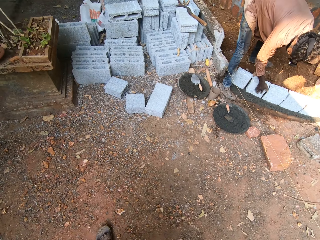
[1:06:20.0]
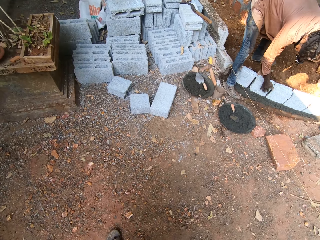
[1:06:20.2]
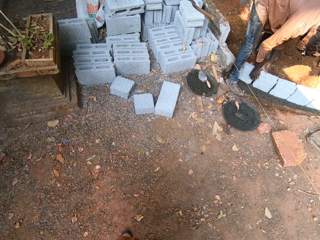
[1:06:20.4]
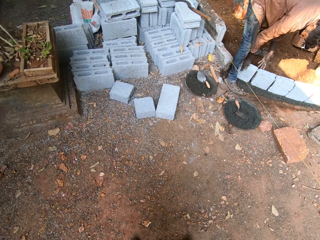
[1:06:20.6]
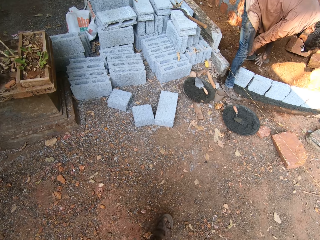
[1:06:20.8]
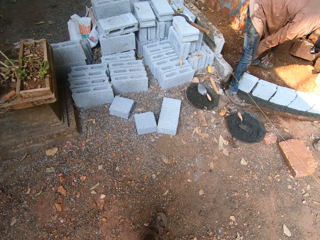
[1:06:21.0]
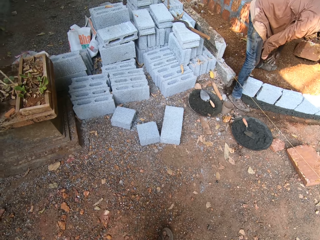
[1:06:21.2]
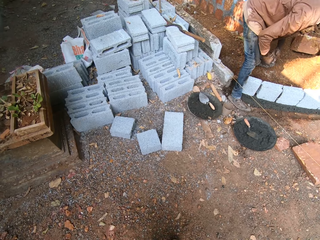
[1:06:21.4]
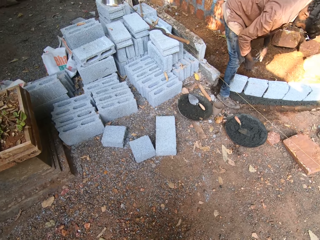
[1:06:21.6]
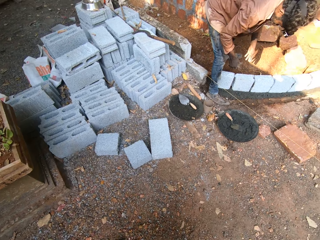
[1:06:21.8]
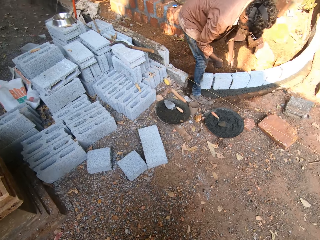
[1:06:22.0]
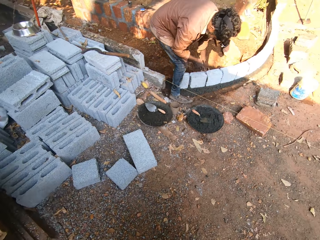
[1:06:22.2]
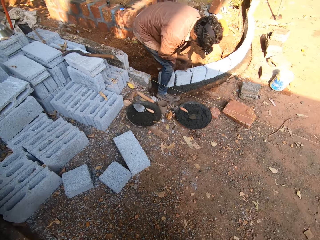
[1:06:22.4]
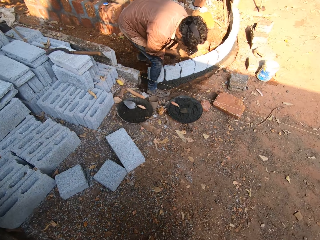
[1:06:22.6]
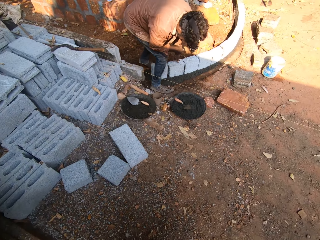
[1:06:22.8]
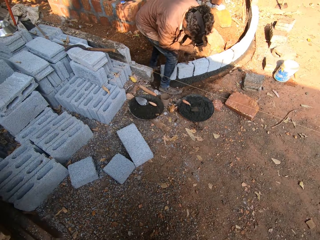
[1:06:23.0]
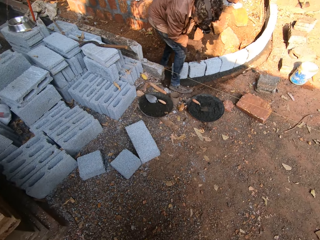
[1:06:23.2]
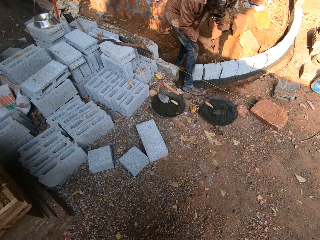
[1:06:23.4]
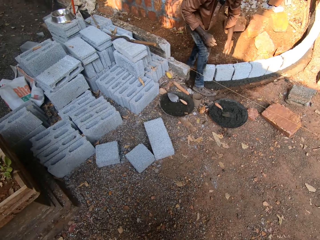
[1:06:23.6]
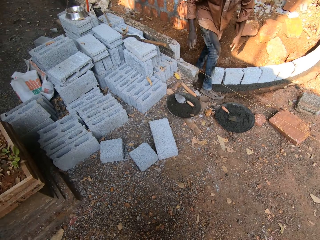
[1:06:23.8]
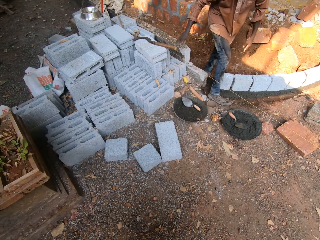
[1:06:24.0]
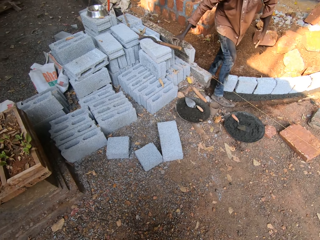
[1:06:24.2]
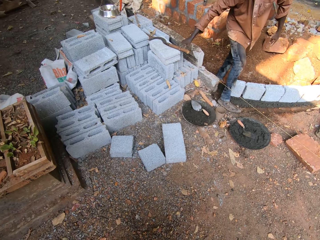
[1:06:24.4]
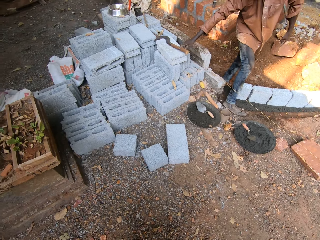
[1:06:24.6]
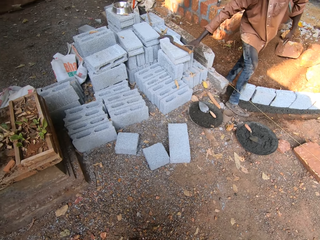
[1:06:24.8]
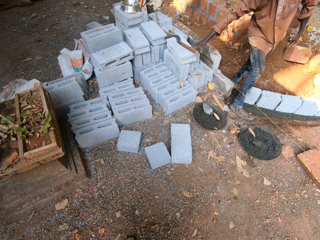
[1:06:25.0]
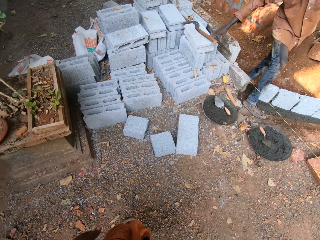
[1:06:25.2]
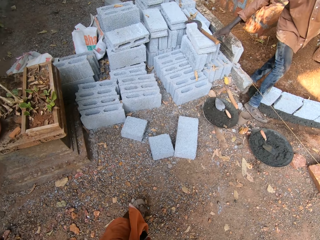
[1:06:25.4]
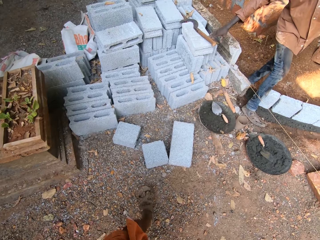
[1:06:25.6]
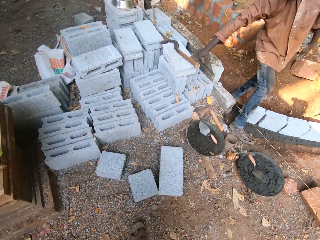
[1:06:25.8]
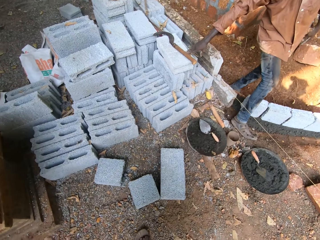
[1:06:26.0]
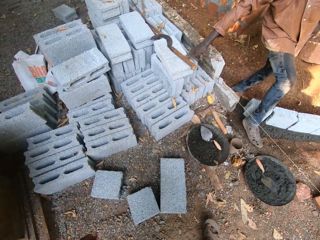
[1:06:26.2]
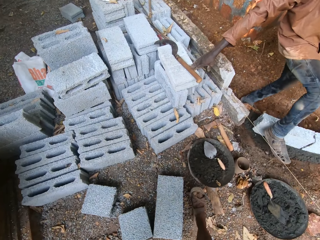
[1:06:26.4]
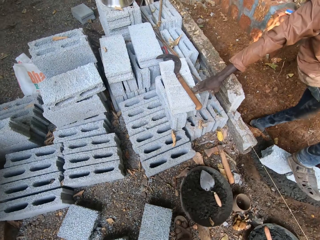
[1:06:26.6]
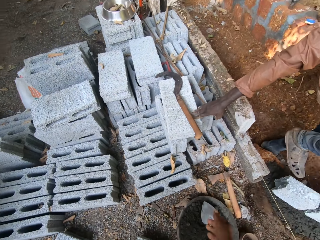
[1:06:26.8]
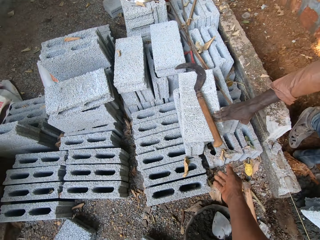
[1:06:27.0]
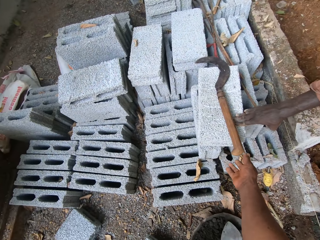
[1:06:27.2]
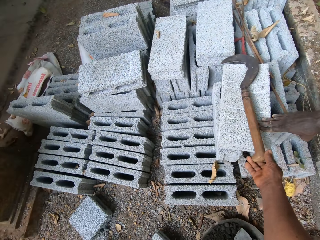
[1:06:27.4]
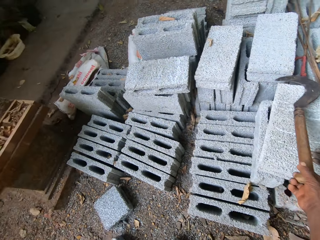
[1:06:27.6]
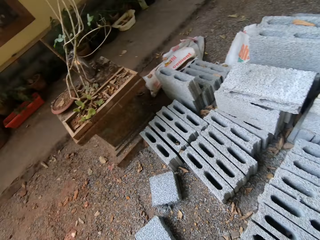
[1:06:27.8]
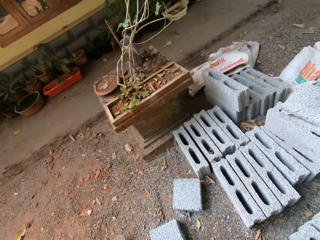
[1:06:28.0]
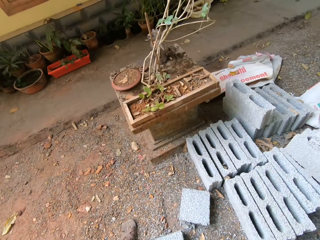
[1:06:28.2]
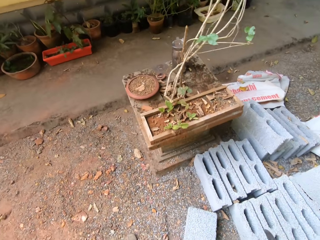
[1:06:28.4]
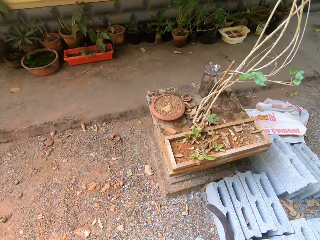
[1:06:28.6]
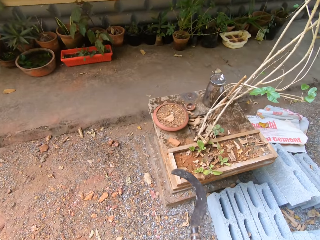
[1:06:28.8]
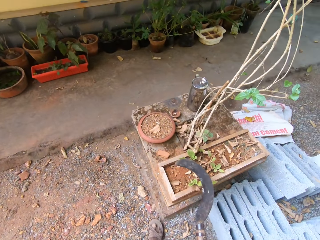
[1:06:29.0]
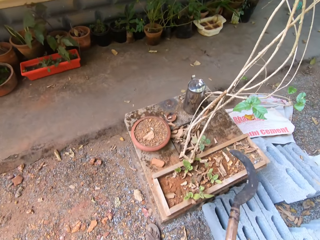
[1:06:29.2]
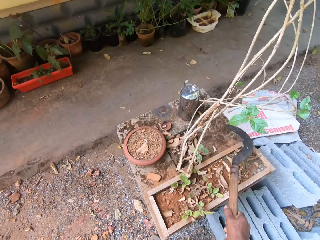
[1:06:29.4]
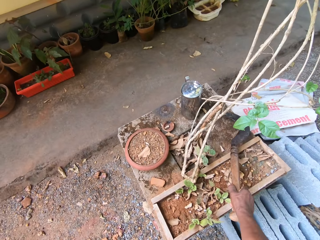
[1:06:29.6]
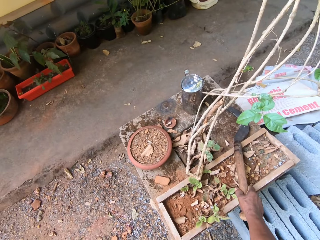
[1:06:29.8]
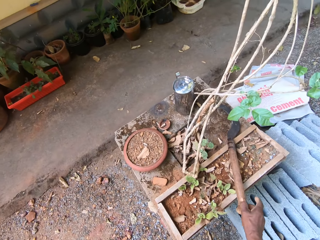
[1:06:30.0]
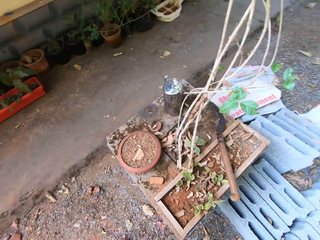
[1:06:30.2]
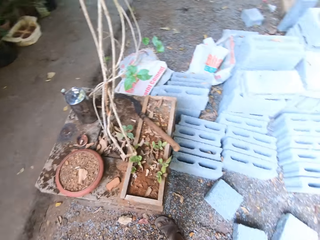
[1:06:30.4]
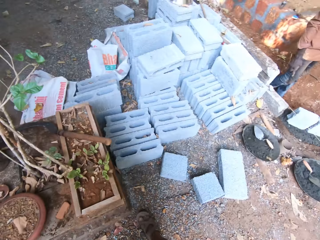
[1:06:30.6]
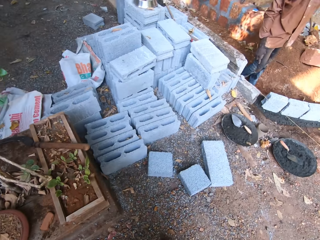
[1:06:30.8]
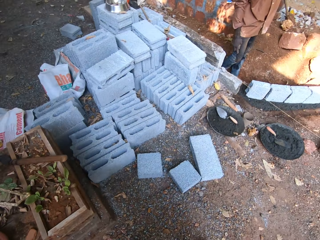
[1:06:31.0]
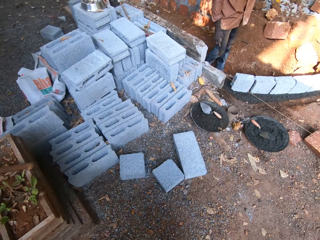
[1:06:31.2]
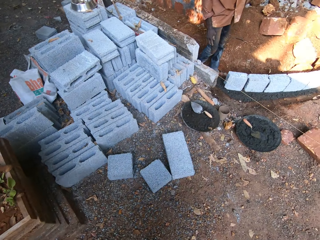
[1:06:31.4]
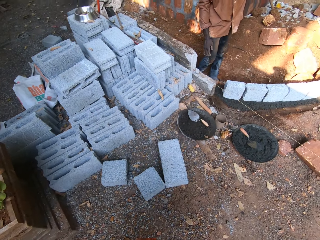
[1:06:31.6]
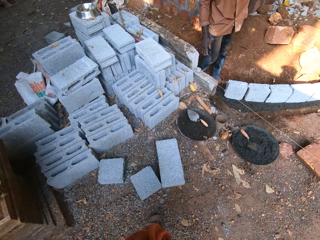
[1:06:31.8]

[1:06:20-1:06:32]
The camera wearer walks around the site. A man touches a hand sickle on a cement block with his right hand. The camera wearer looks around. He picks up the hand sickle on the cement block with his right hand. He walks around the site. He drops the hand sickle on a table with his left hand.

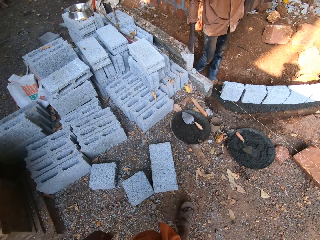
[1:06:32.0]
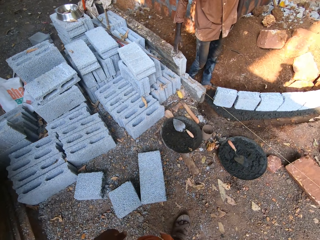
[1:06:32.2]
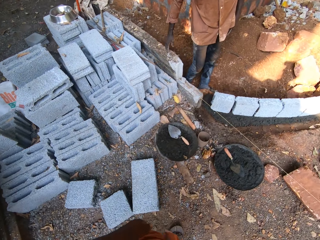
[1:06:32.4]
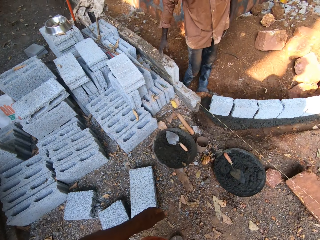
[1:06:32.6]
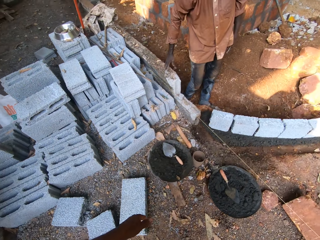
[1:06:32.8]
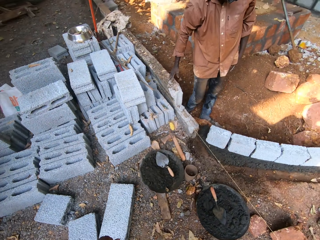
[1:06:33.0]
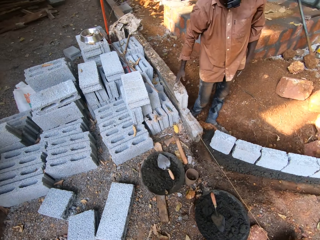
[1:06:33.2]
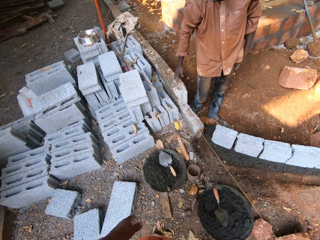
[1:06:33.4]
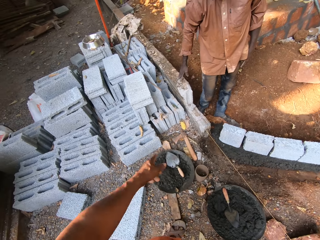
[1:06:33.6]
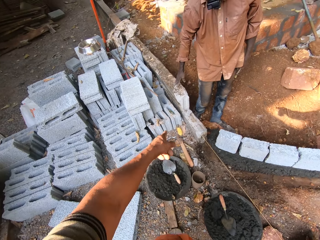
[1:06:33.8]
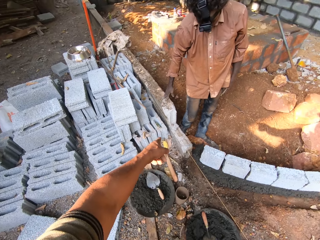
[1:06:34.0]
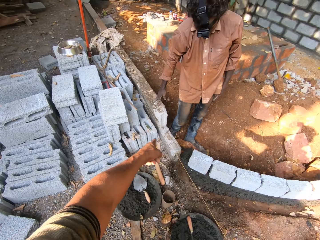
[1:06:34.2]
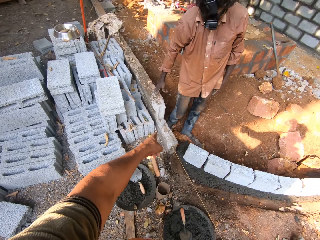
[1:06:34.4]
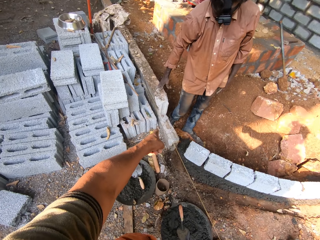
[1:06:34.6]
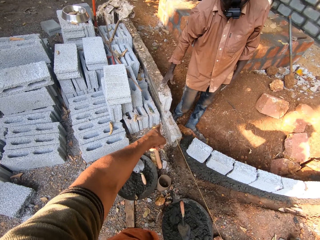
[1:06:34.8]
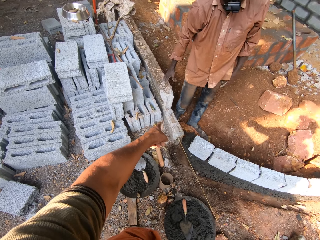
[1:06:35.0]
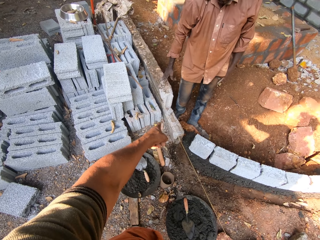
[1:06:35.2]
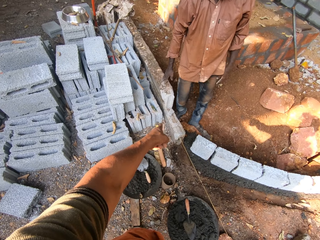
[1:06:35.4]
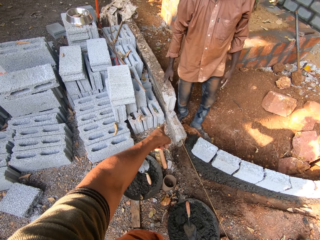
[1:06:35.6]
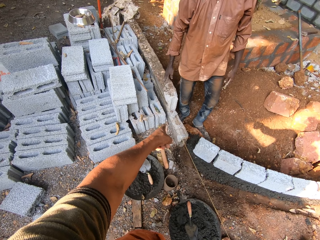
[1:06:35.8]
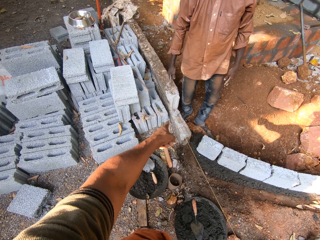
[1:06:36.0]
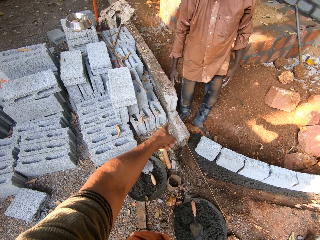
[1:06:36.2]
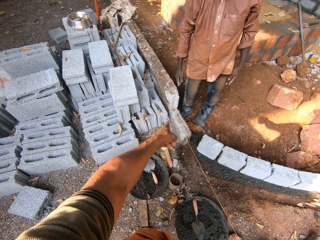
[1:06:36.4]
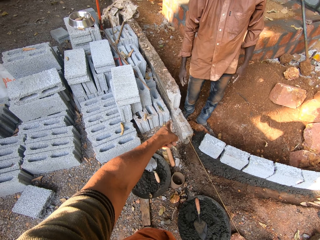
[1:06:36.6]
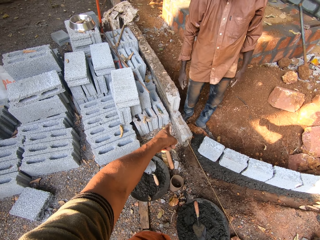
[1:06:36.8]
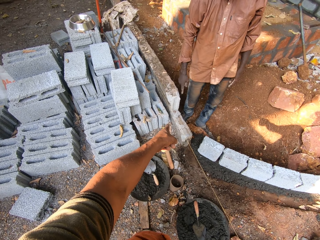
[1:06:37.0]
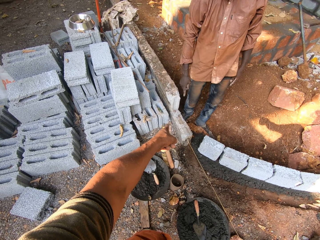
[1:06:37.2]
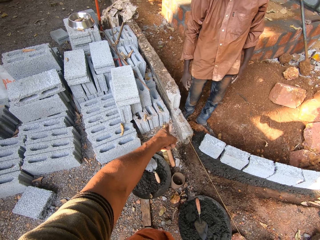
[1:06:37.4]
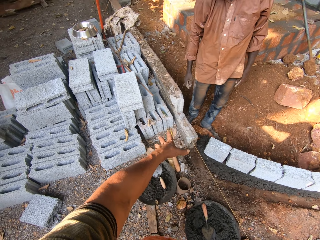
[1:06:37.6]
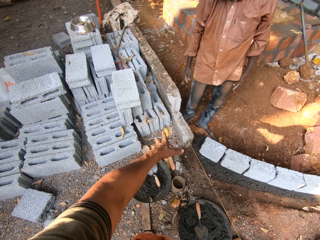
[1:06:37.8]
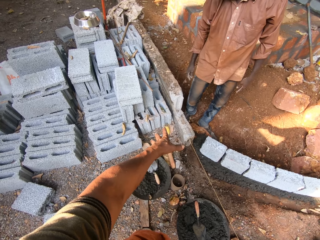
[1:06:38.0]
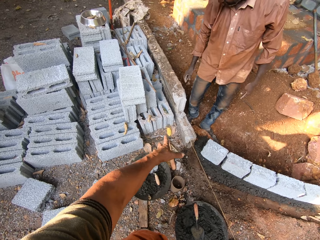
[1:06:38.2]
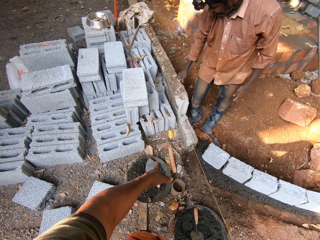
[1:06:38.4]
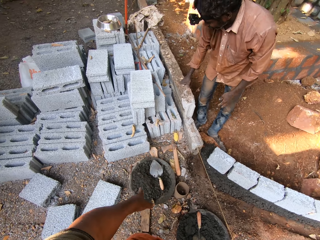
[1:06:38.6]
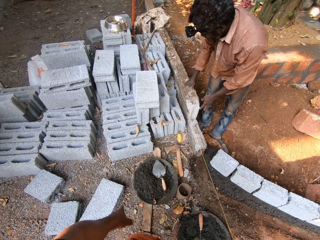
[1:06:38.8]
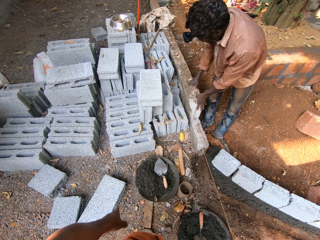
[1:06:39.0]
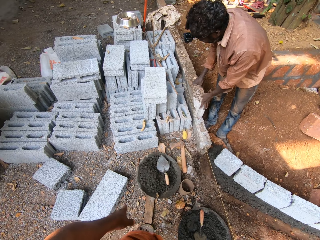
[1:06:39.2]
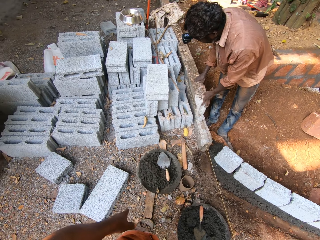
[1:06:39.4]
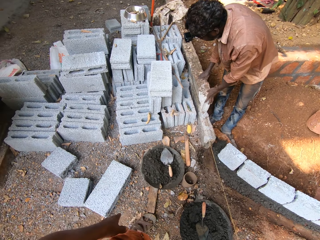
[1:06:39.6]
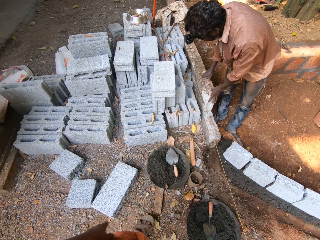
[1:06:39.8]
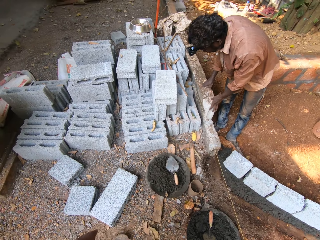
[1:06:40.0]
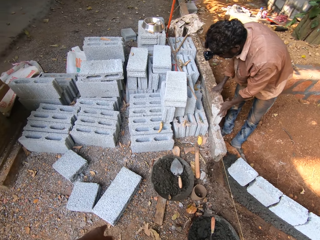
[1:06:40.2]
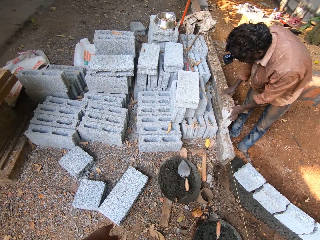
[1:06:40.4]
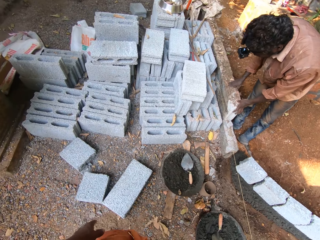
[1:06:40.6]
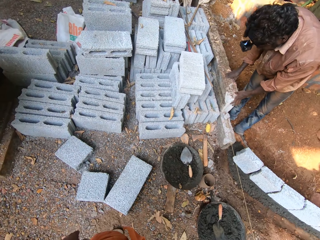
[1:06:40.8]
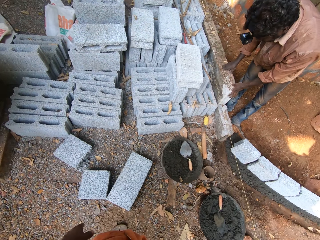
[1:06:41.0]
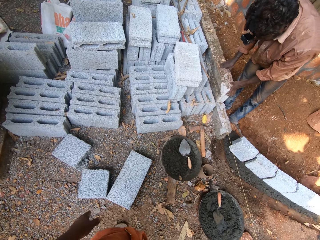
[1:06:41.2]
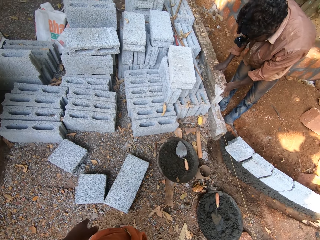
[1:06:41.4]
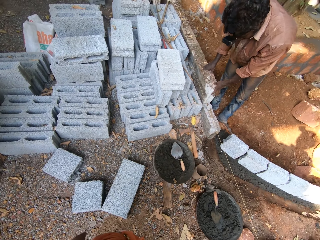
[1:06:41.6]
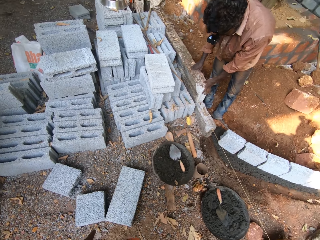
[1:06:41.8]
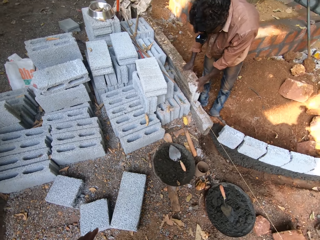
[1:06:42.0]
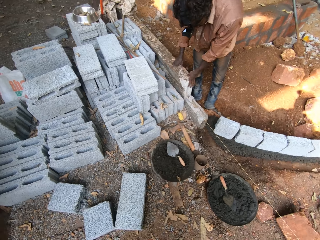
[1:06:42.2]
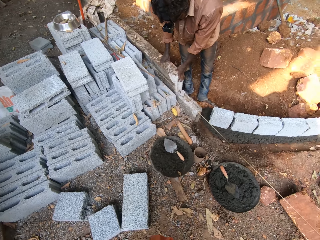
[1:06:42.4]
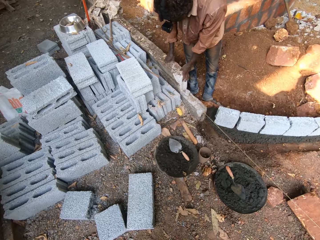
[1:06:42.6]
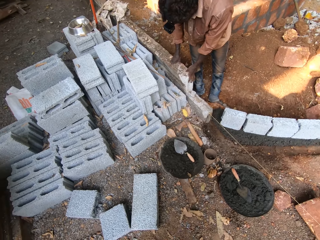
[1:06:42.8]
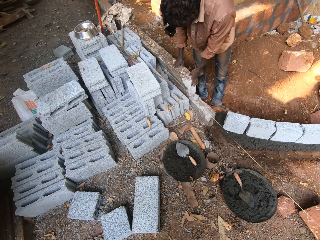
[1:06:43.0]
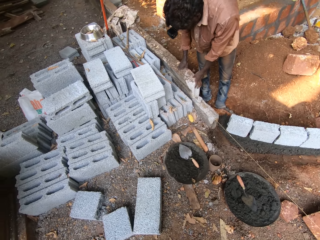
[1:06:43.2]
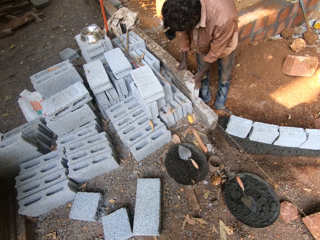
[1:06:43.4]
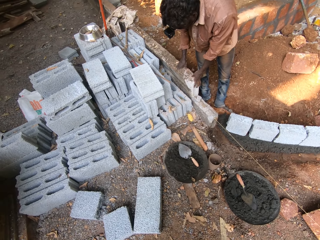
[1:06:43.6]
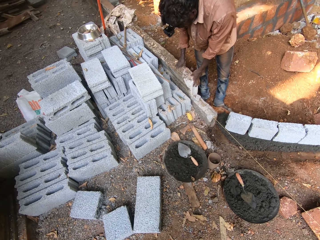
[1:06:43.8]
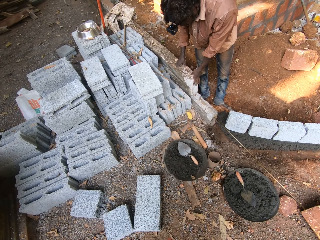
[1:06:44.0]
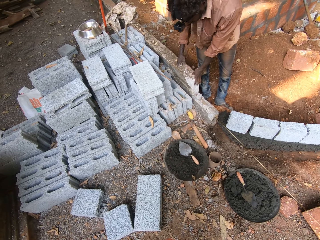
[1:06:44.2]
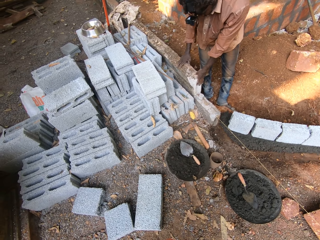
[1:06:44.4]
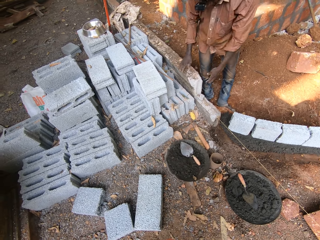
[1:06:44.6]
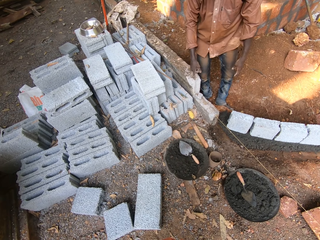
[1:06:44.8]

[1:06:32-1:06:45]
The camera wearer walks around the site. They converse with the man.
